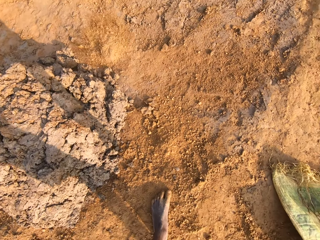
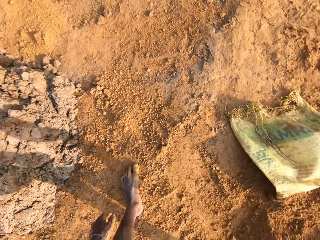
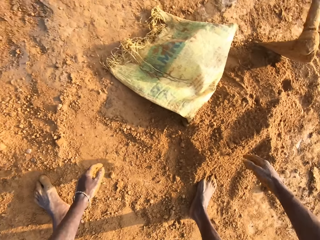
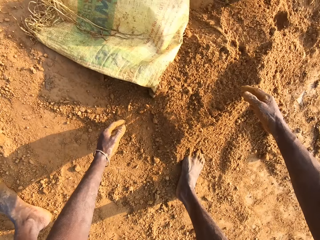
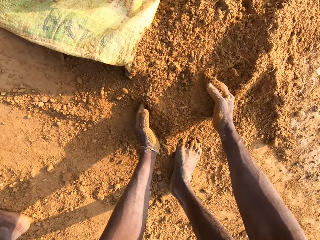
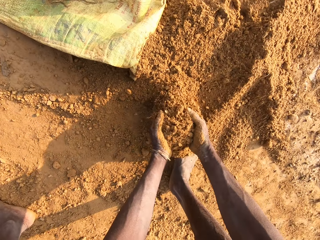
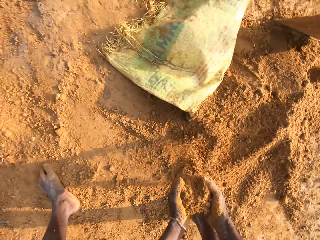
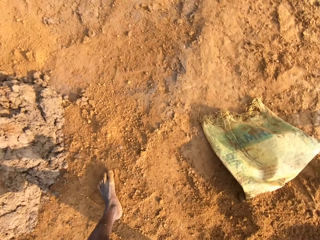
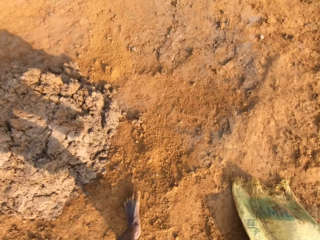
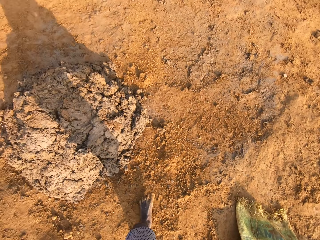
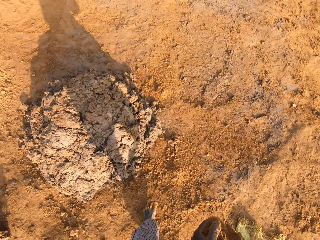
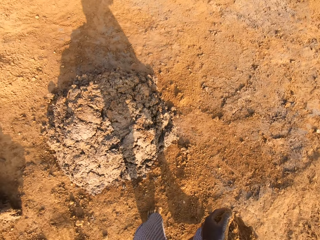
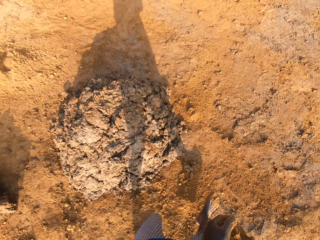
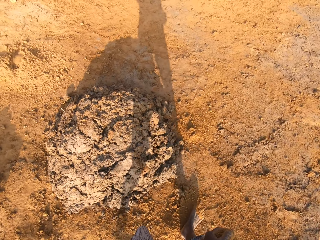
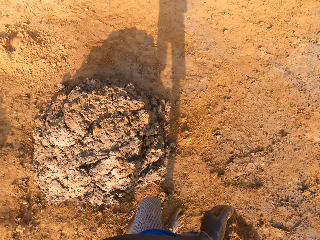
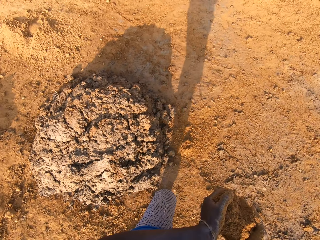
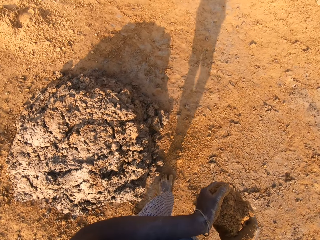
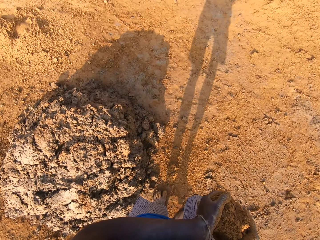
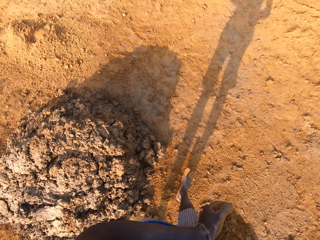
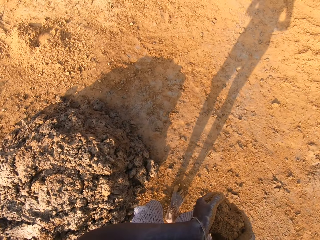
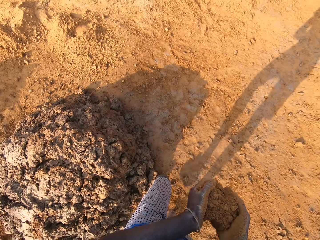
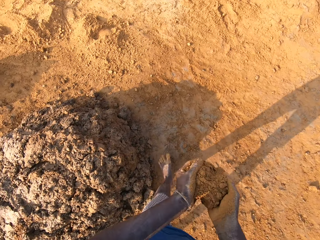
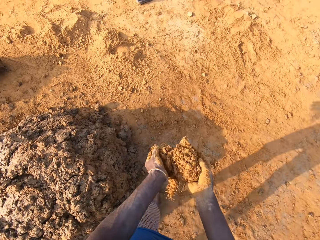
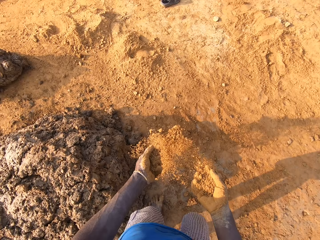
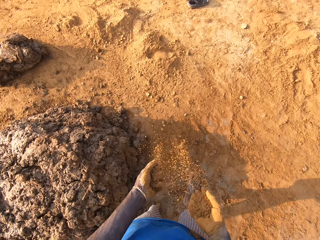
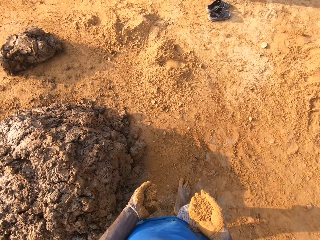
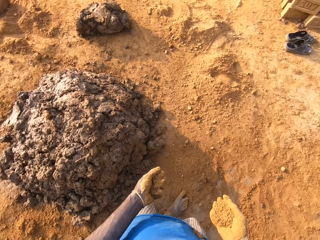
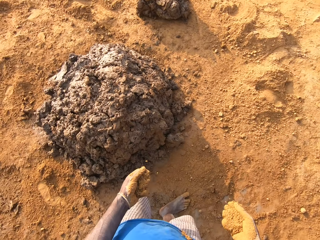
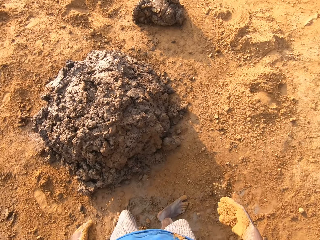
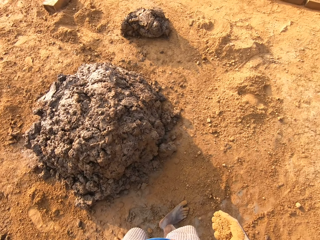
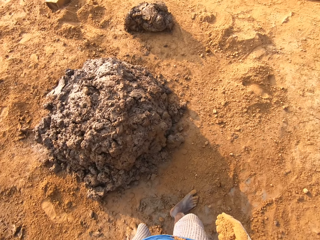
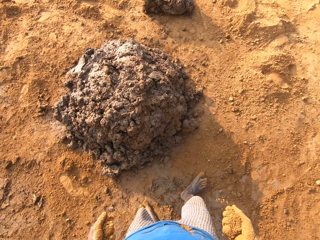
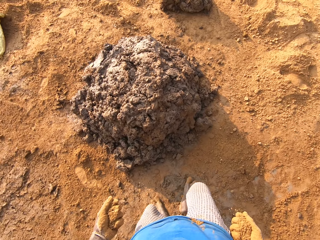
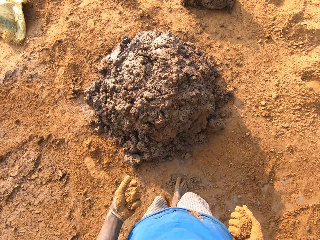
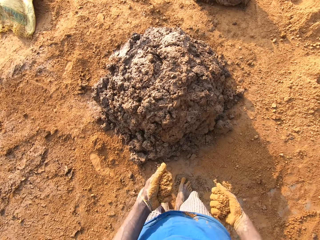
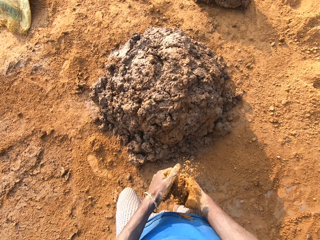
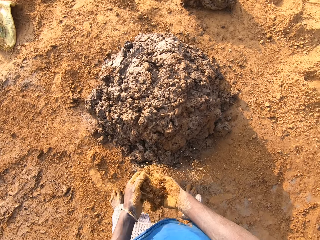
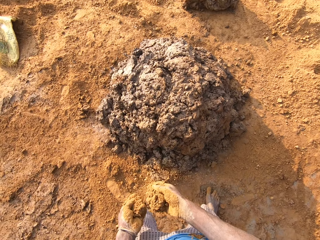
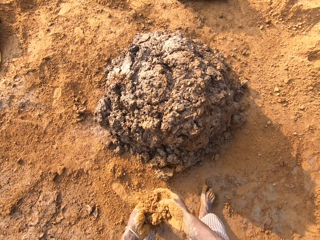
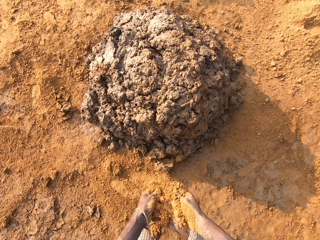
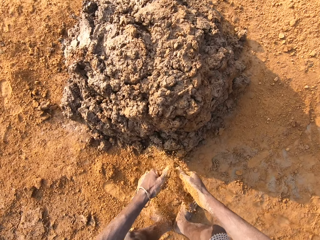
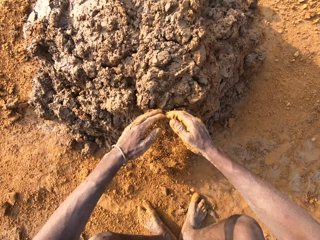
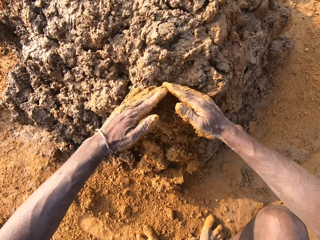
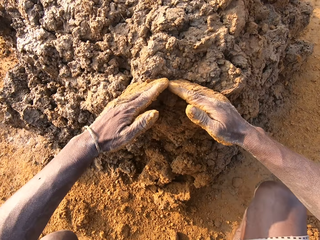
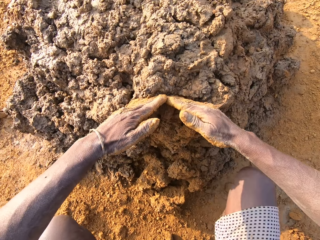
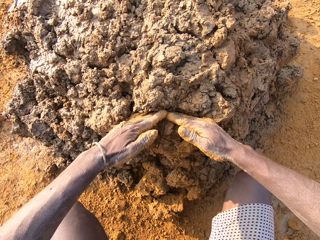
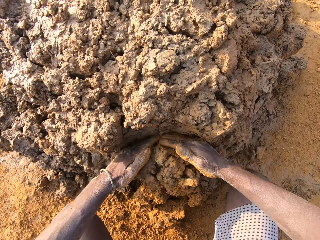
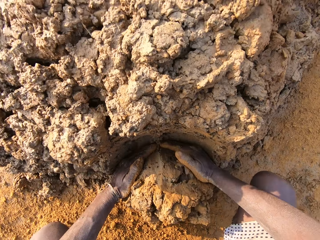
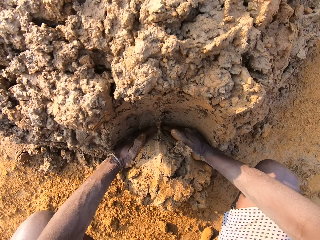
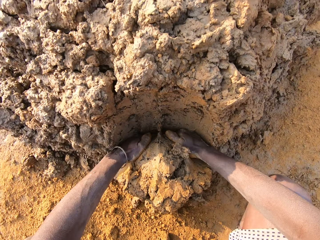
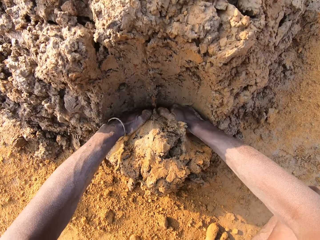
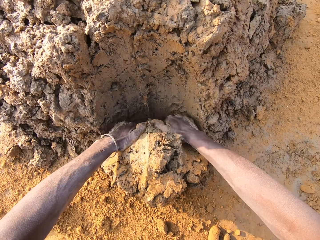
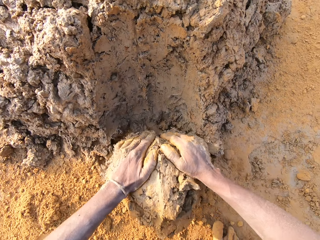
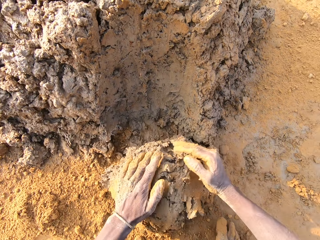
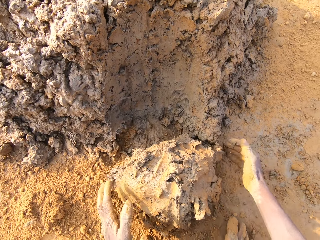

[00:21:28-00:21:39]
The camera wearer packs sand from the ground with his hands. He walks away with the sand in his hands. He pours the sand on the ground. He cuts a portion of the concrete from the heap of concrete on the ground with his two hands.

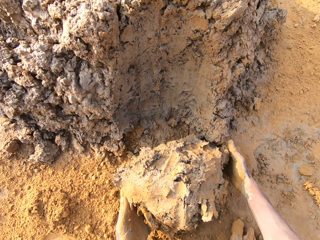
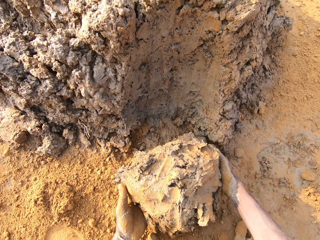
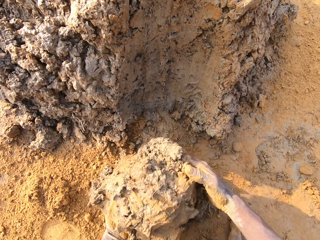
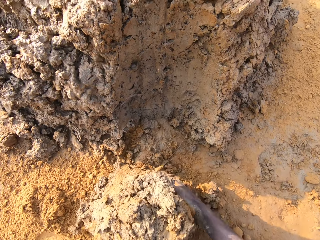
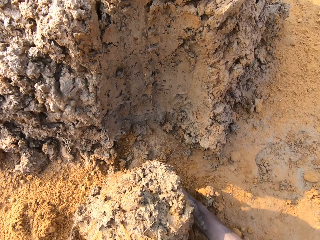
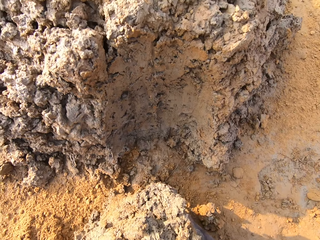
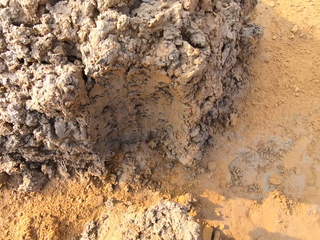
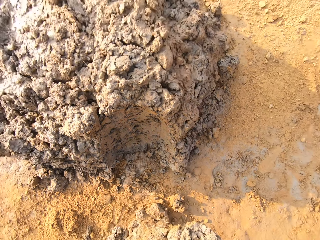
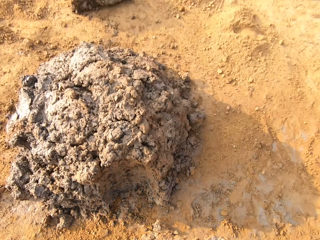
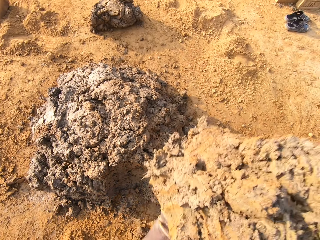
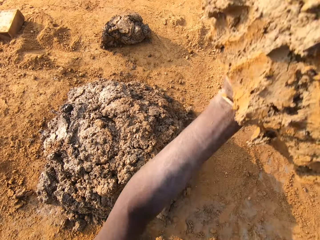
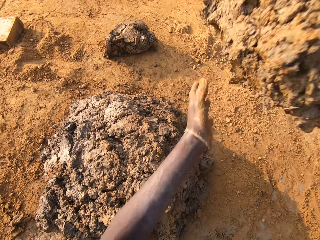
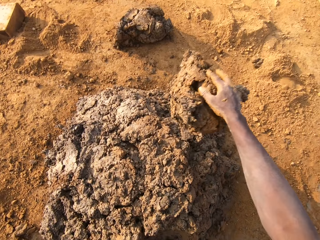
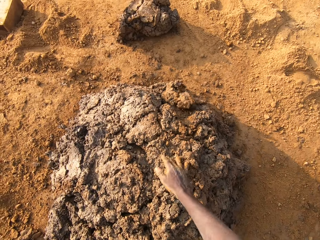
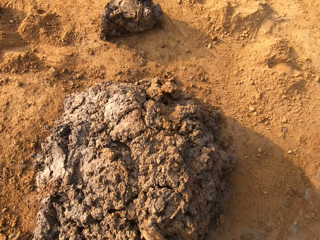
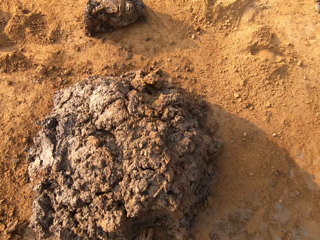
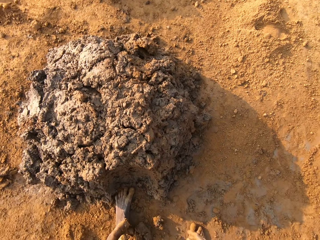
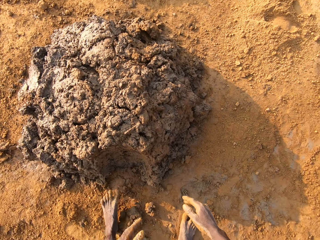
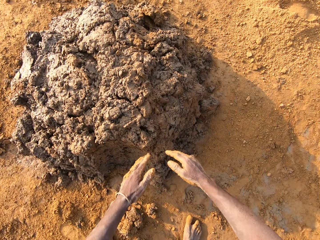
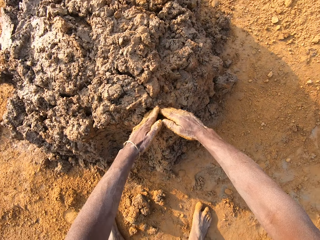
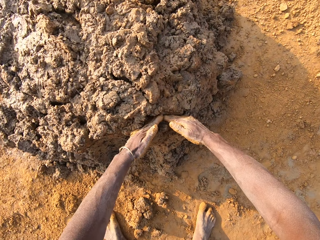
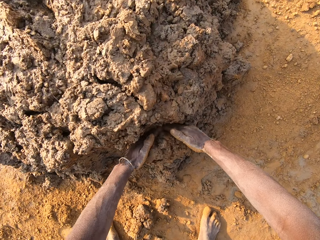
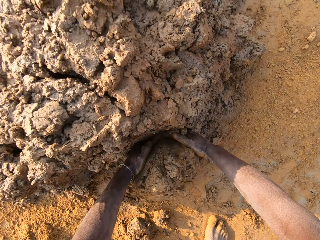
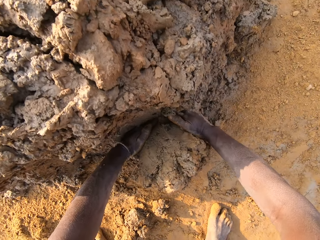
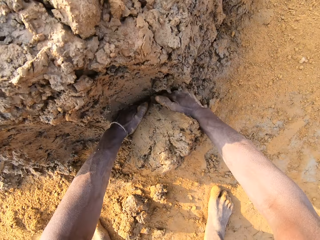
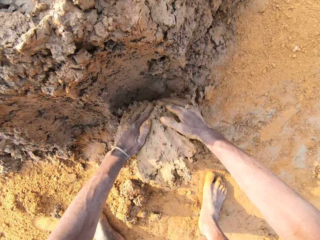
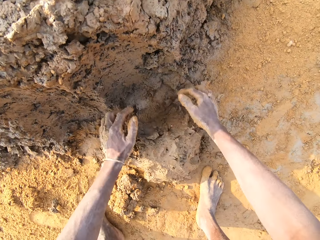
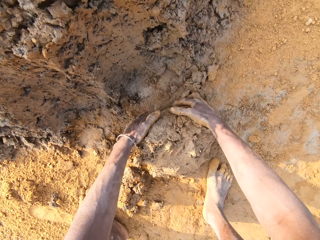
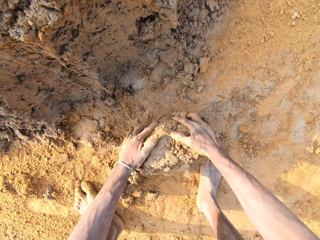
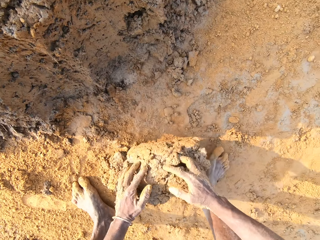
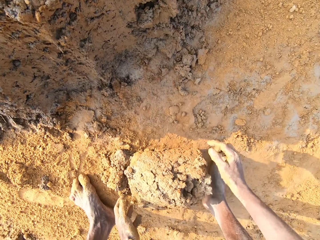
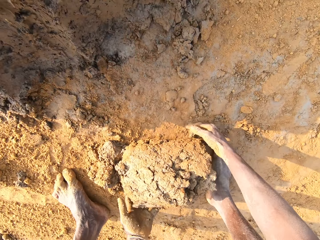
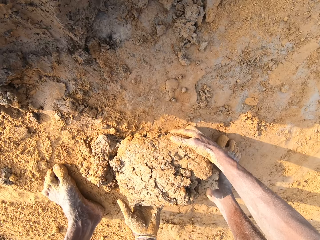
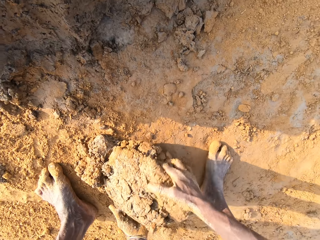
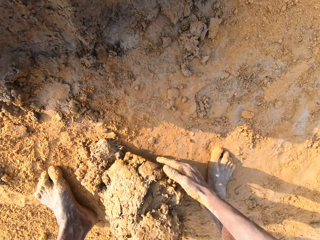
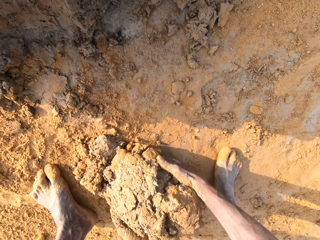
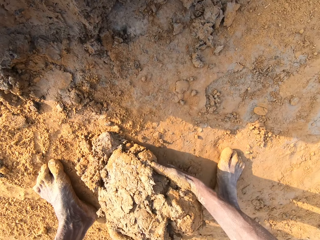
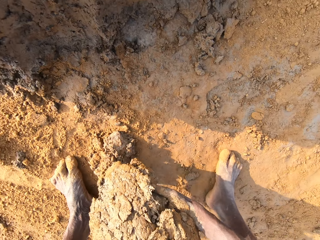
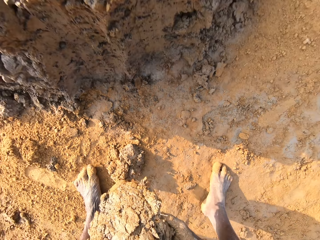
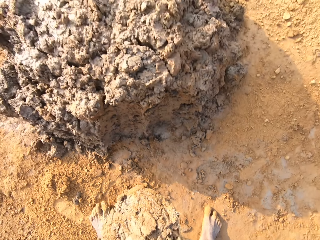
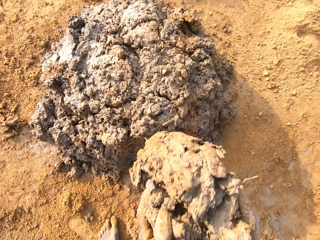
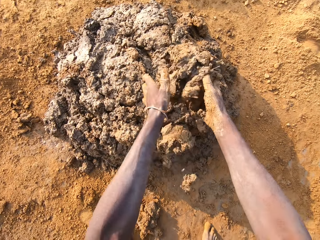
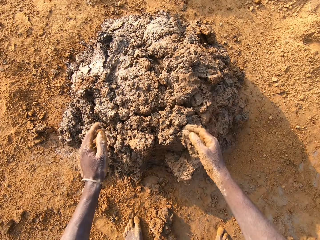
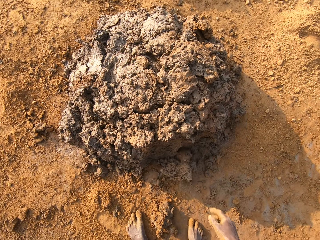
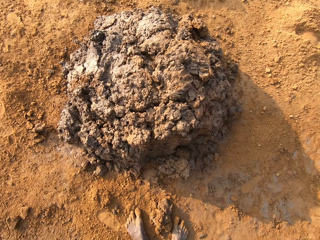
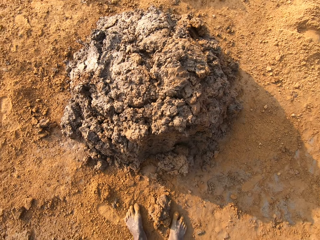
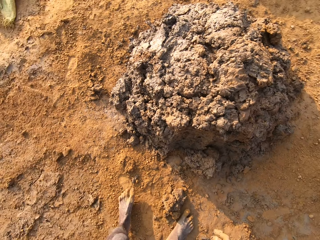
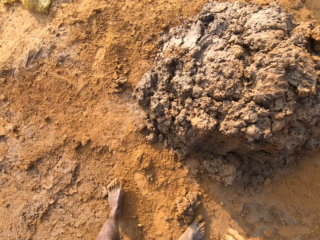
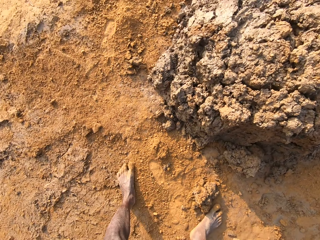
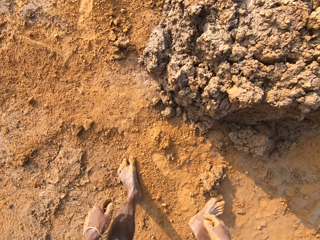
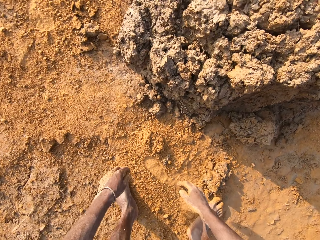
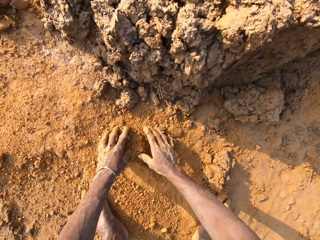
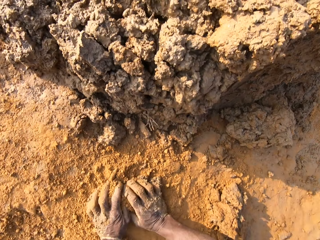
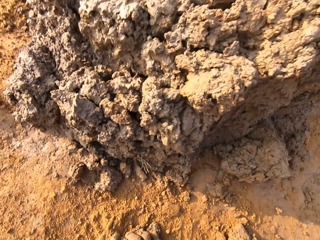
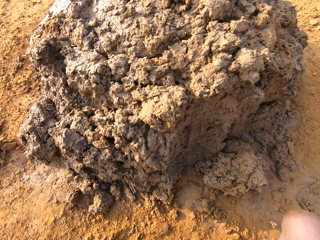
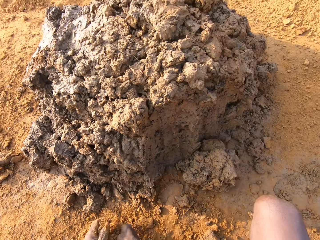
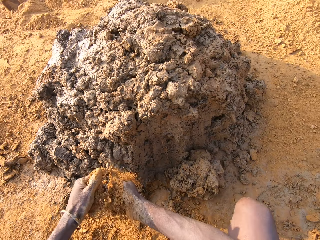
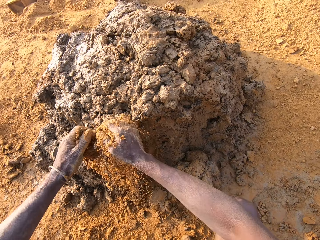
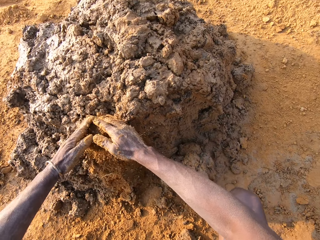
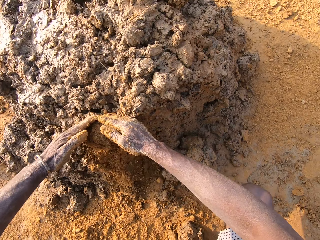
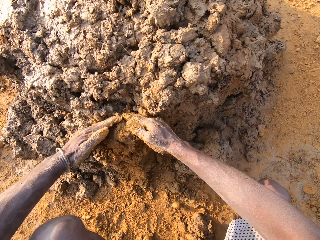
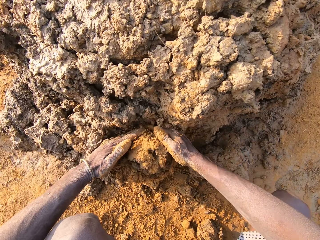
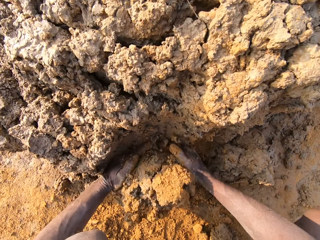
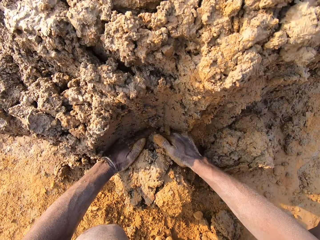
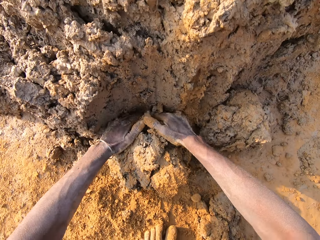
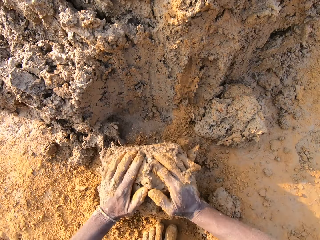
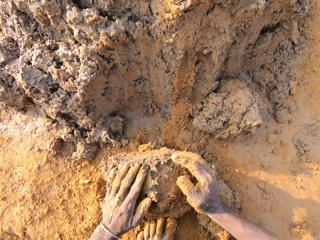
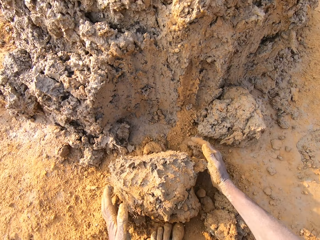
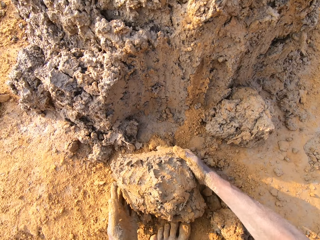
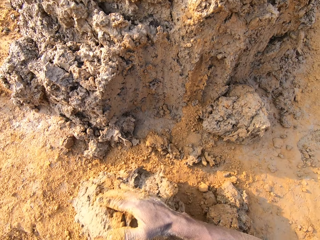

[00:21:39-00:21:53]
The camera wearer carries the clay or concrete. He drops the concrete in his hands on the heap of concrete on the ground. He cuts a portion of the concrete from the heap of concrete on the ground with his two hands. He drops the concrete in his hands on the heap of concrete on the ground. He packs the concrete from the ground with his hands. He cuts a portion of the concrete from the heap of concrete on the ground with his two hands.
